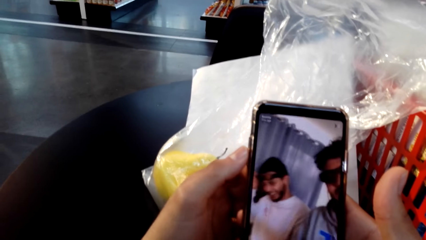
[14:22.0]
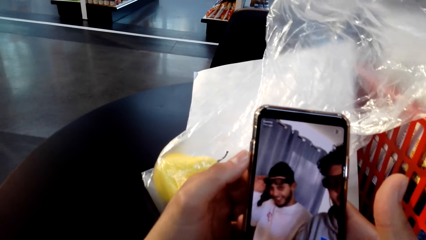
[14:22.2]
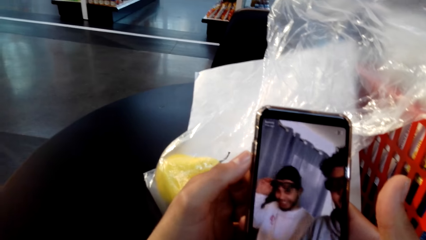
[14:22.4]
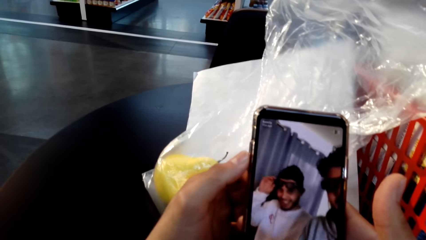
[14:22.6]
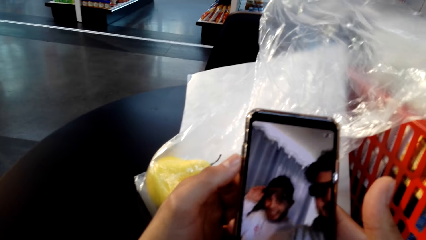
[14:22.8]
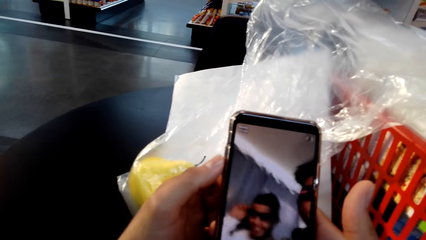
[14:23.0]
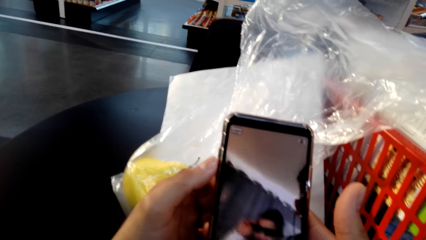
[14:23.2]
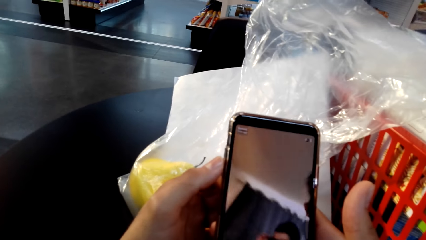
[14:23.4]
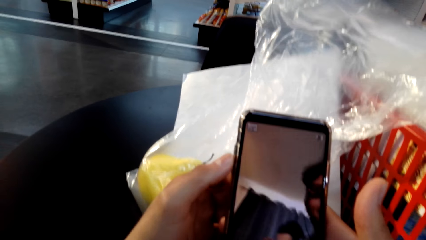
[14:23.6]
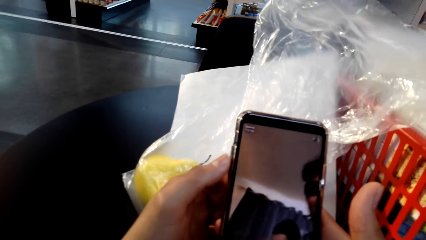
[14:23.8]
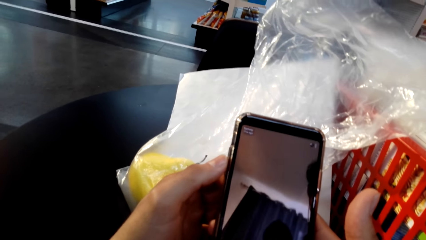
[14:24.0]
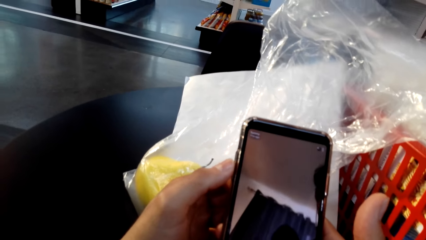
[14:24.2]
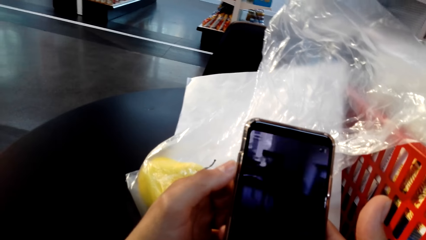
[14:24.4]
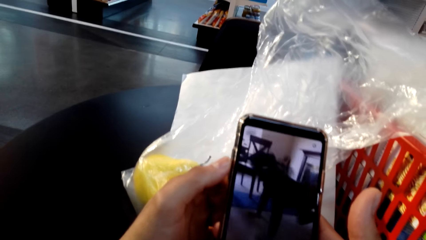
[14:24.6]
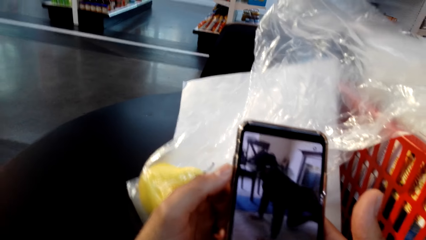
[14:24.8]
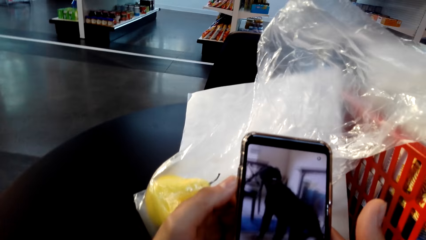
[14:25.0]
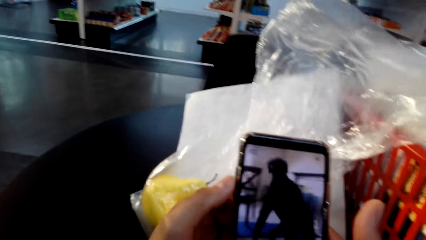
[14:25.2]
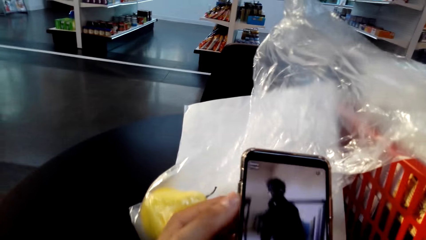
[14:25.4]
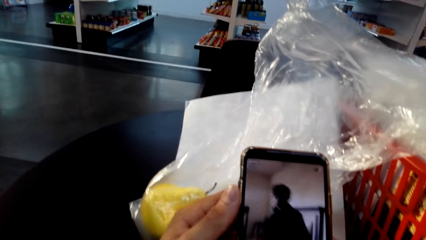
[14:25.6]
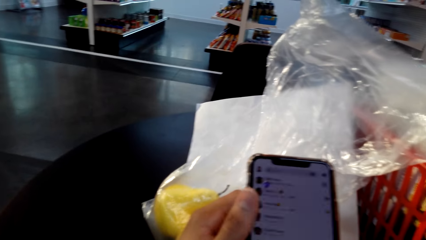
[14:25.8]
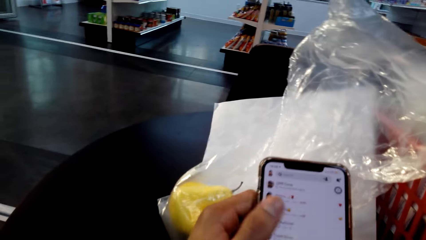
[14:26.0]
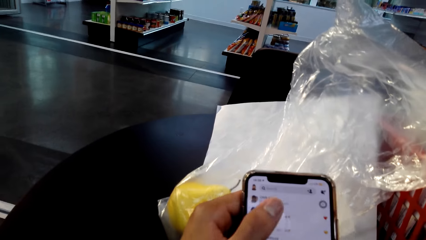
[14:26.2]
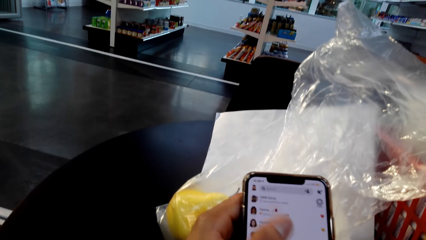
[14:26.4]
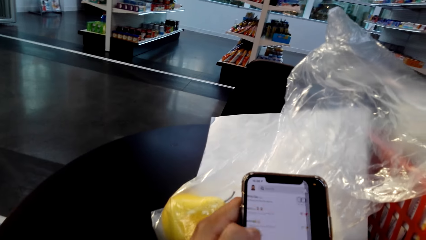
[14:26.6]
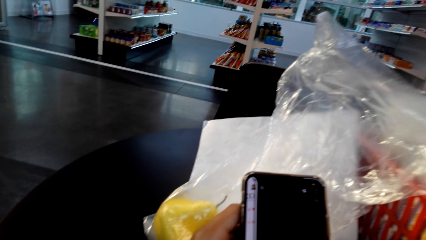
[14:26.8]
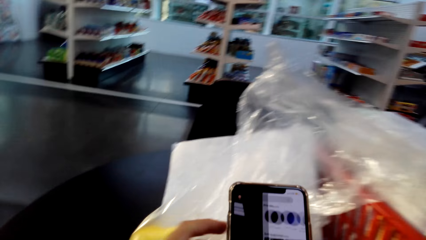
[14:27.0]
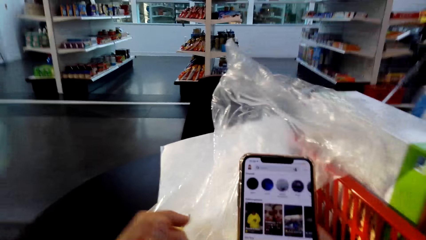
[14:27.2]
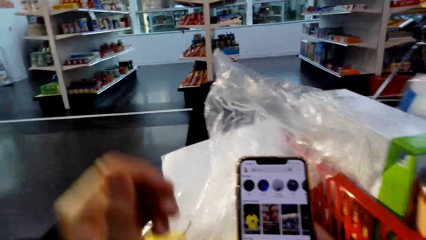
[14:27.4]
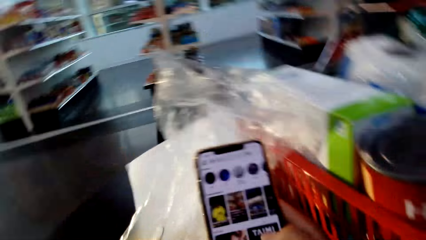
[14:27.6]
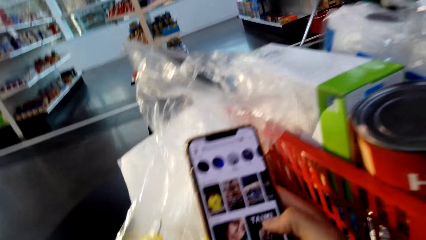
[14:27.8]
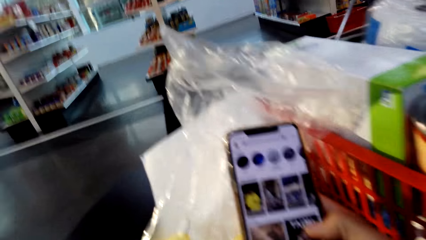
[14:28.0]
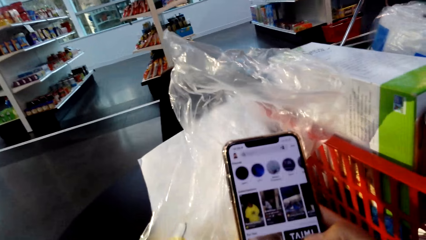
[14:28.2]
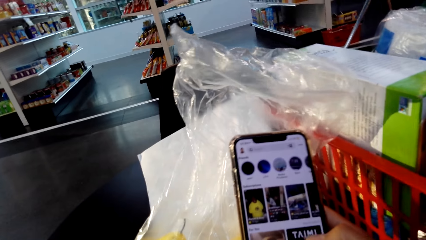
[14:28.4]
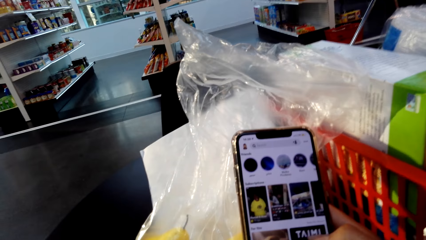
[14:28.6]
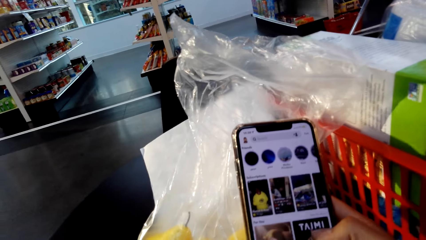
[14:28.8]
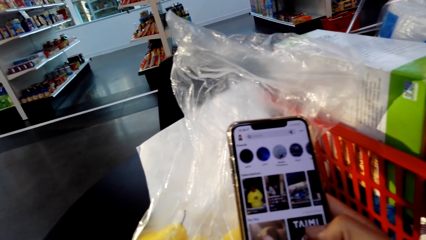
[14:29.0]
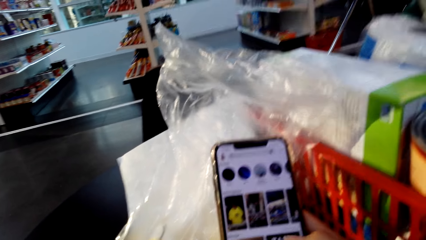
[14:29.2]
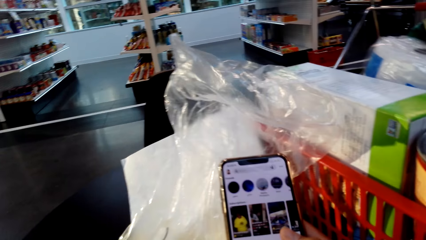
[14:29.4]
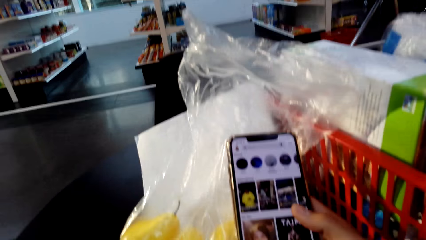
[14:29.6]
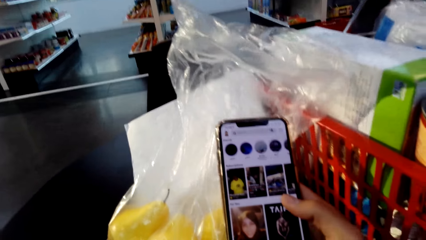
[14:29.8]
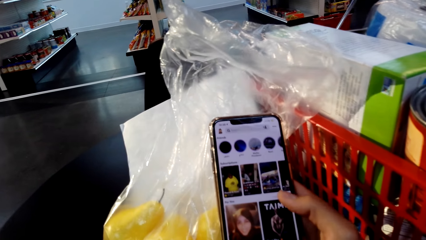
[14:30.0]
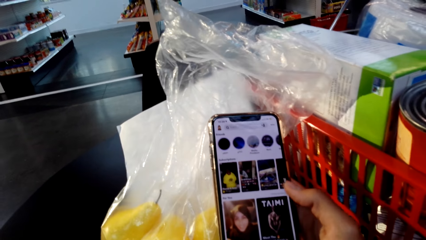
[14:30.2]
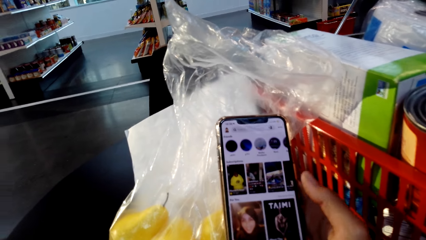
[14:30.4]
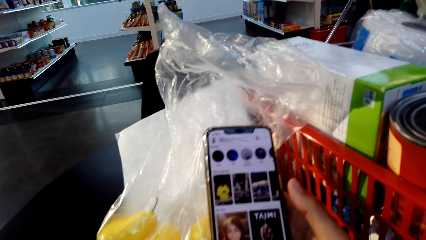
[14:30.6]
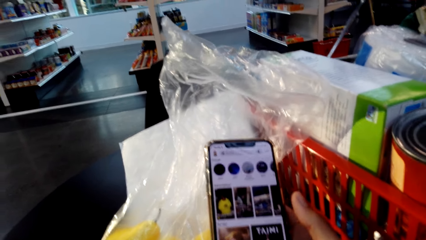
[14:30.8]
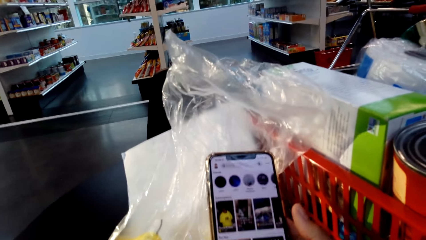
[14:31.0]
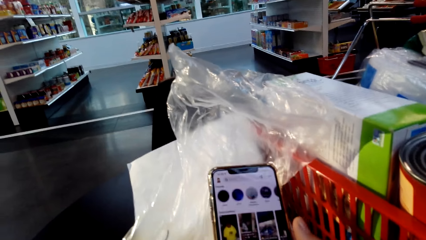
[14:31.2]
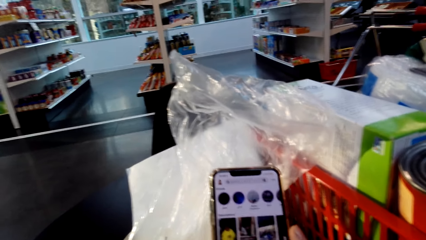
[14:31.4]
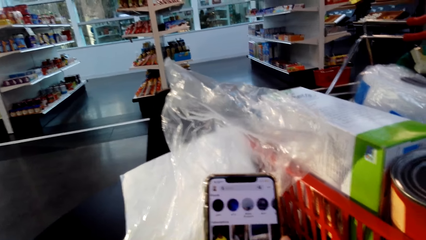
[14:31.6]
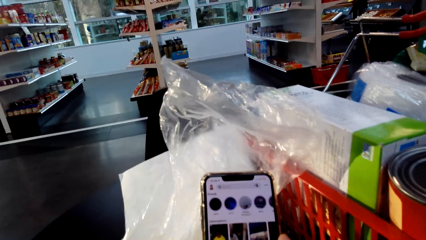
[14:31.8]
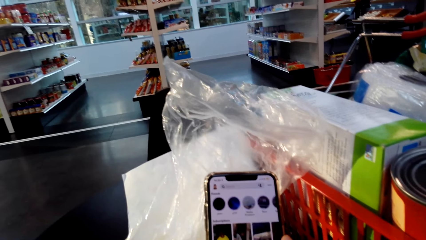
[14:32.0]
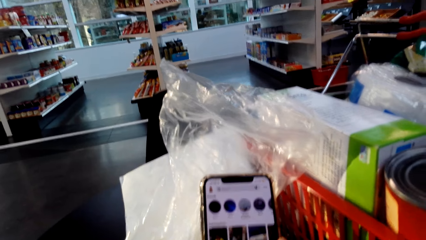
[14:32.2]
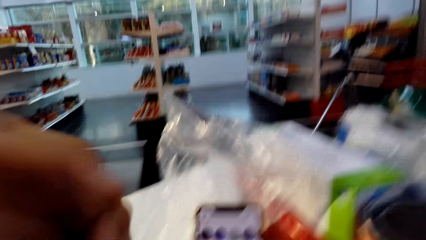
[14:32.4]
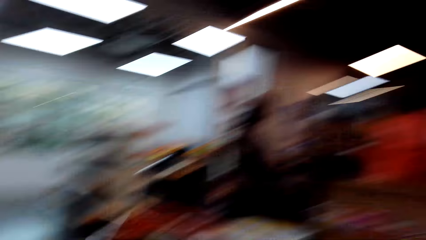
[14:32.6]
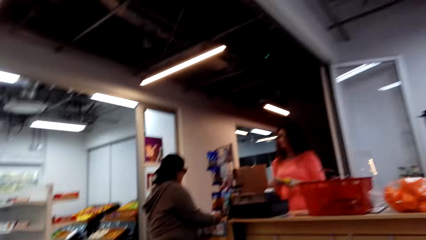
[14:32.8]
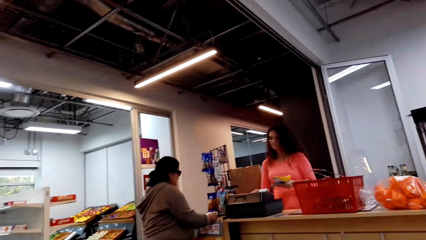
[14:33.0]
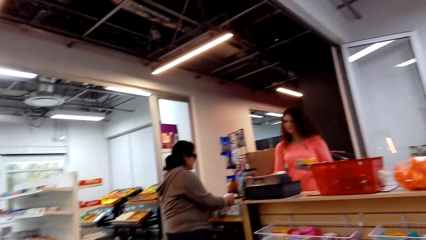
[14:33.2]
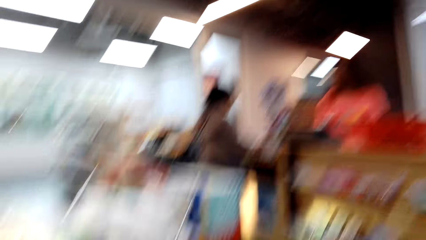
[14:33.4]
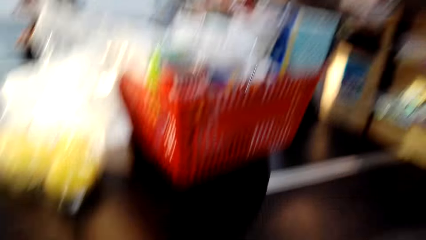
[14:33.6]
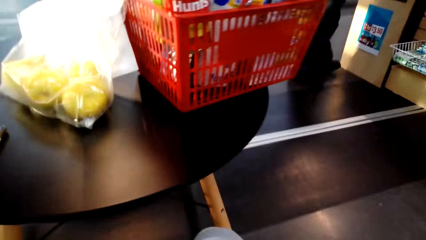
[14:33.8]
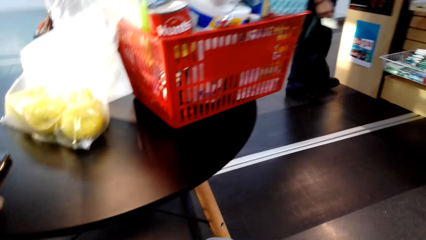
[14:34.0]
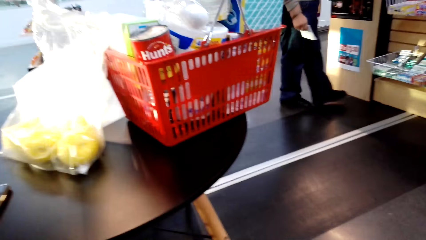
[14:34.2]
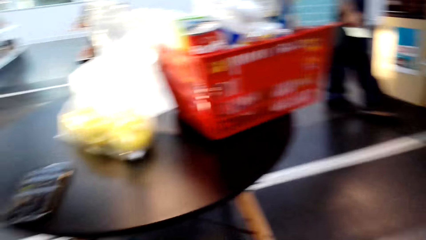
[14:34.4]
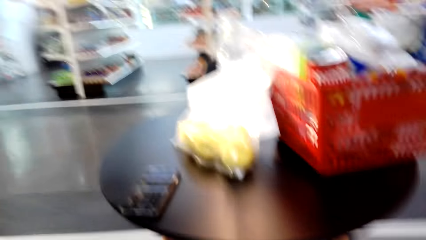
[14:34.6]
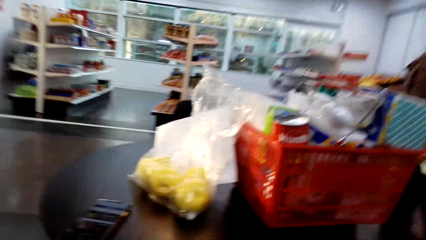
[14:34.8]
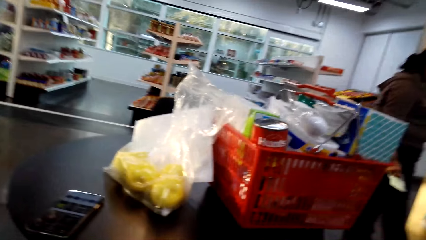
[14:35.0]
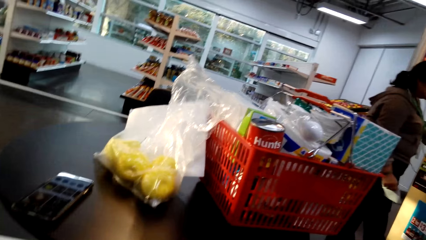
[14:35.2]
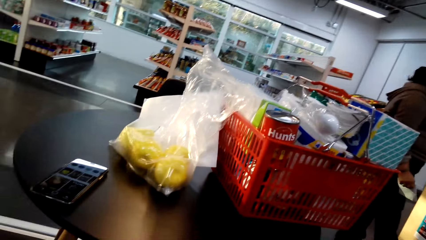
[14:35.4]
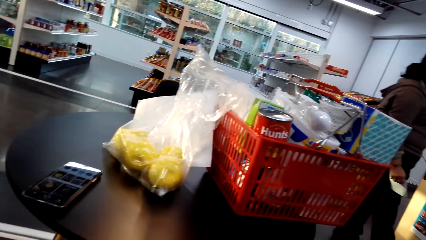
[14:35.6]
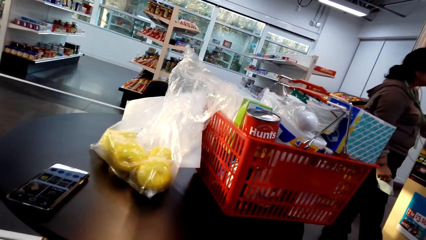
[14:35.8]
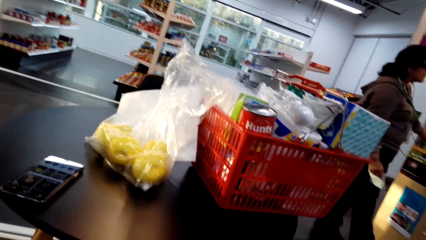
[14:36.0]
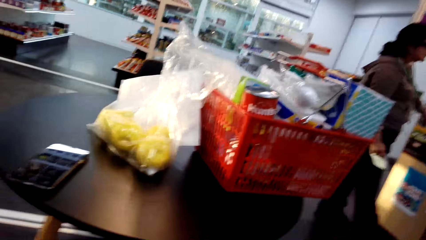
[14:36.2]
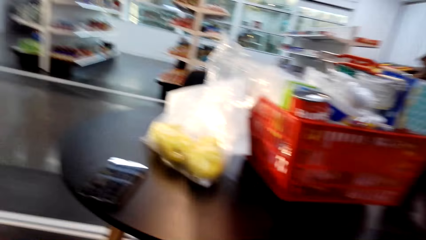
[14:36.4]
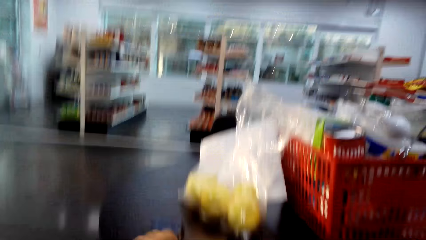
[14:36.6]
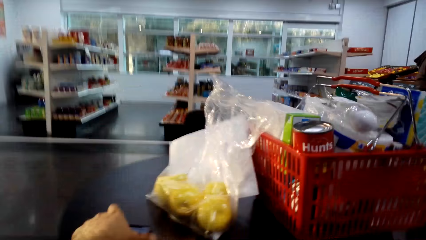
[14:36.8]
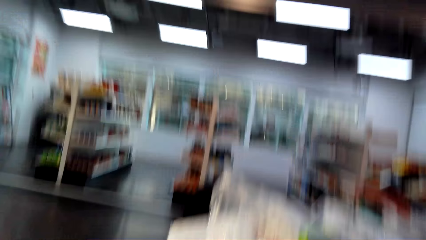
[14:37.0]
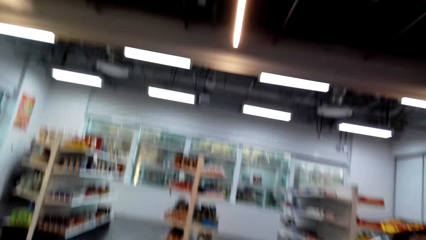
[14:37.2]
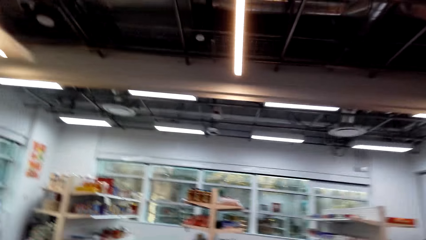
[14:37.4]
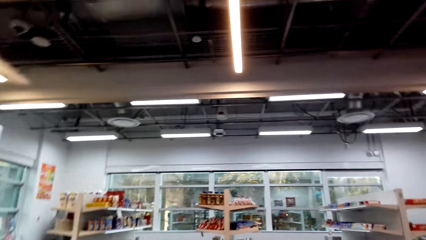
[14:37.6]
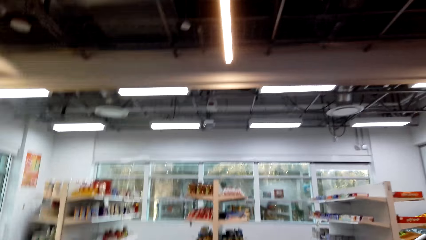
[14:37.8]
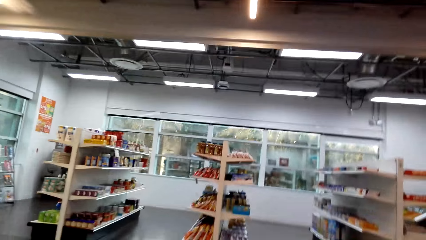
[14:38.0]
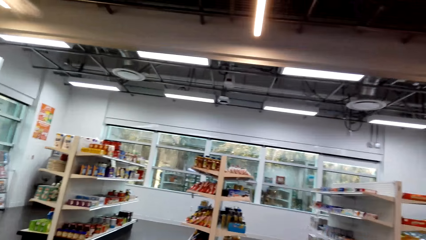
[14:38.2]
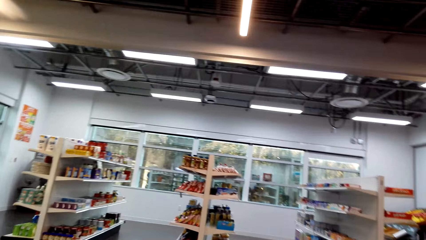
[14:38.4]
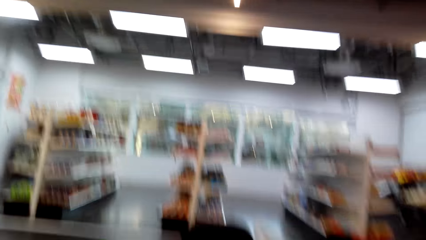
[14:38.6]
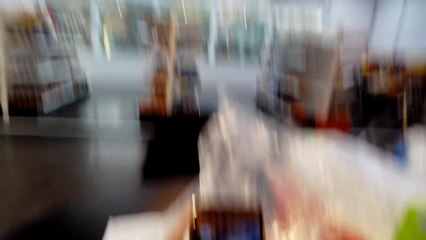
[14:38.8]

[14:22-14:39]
The camera wearer scrolls the phone. They hold the phone with the right hand. They turn around.
